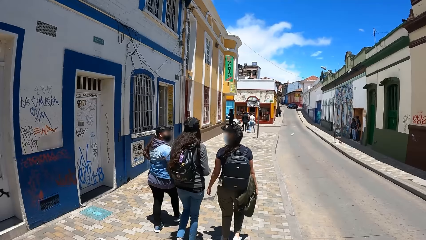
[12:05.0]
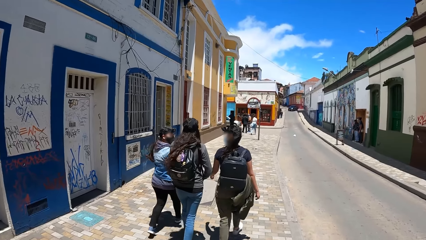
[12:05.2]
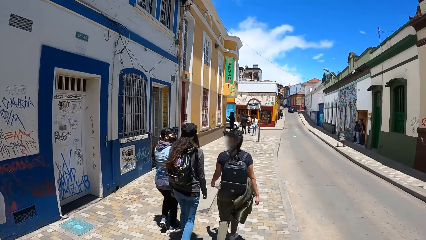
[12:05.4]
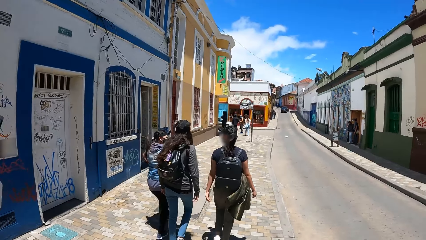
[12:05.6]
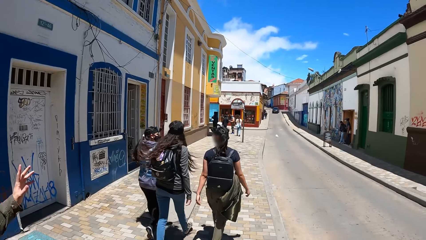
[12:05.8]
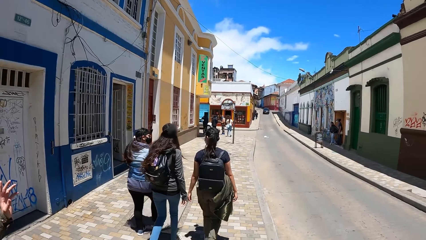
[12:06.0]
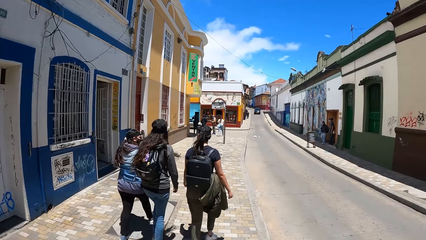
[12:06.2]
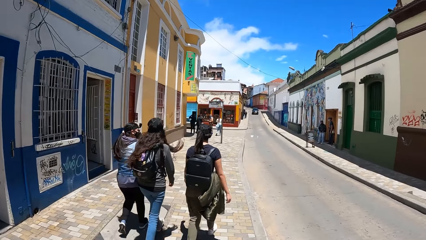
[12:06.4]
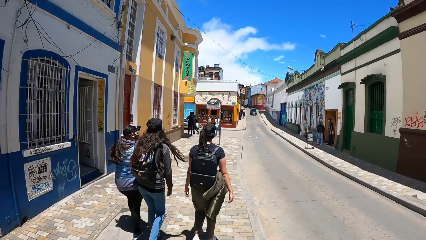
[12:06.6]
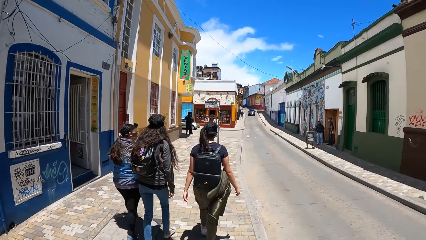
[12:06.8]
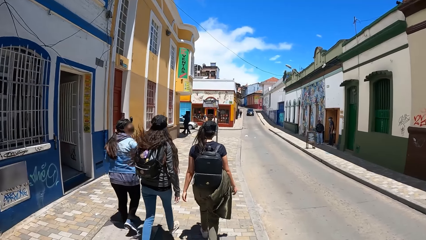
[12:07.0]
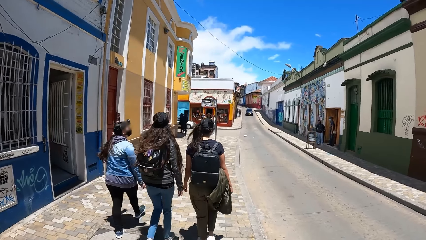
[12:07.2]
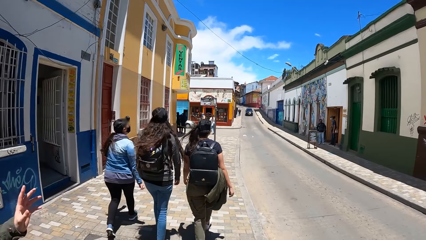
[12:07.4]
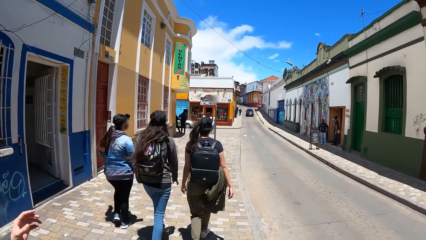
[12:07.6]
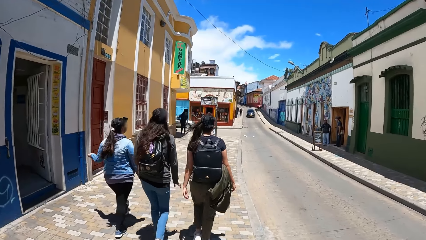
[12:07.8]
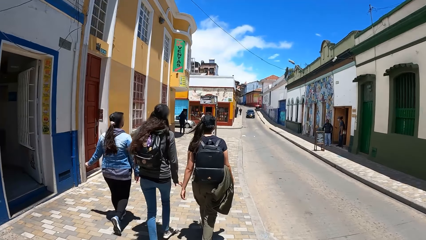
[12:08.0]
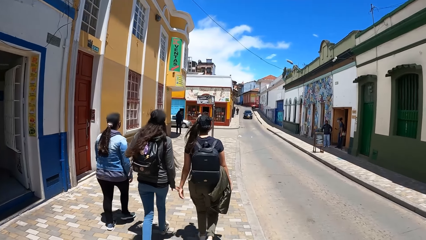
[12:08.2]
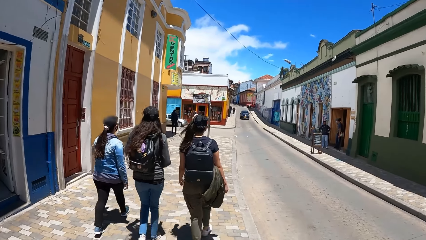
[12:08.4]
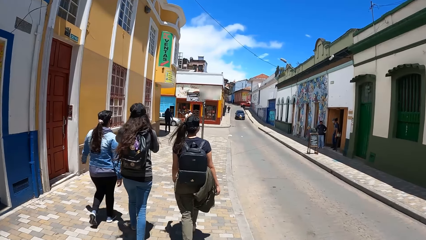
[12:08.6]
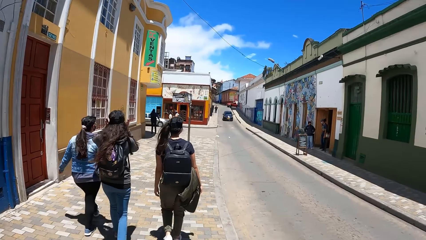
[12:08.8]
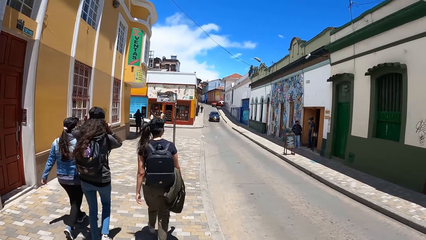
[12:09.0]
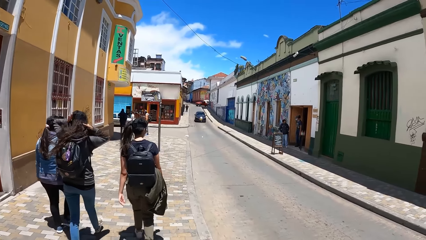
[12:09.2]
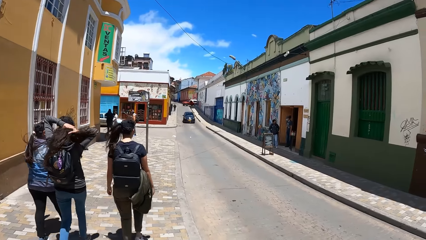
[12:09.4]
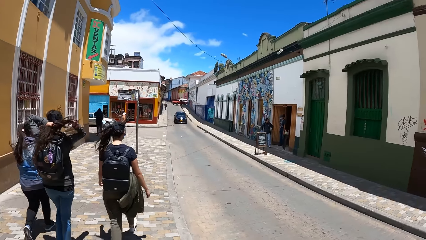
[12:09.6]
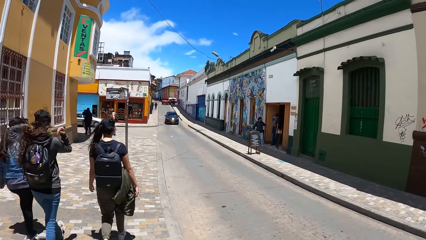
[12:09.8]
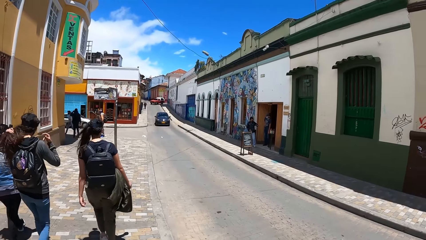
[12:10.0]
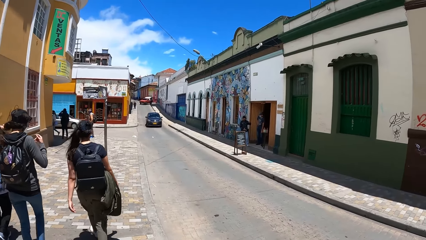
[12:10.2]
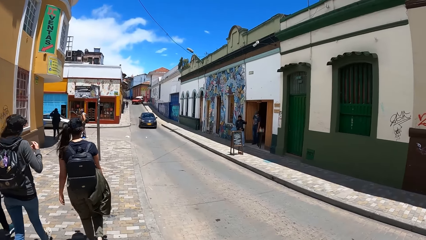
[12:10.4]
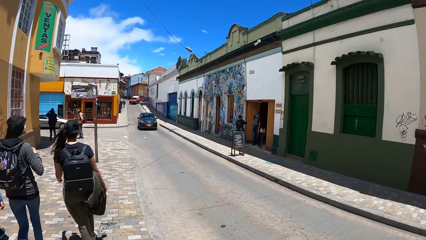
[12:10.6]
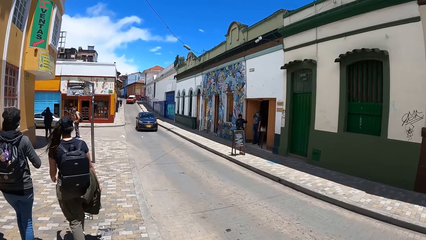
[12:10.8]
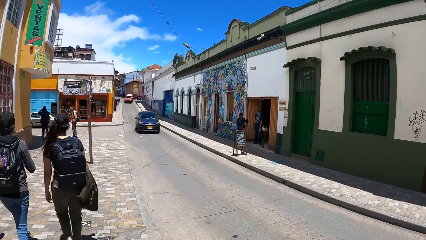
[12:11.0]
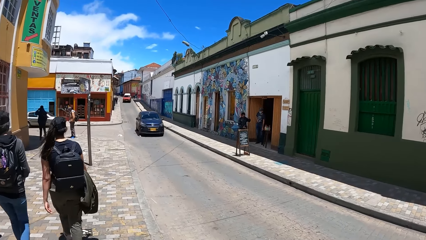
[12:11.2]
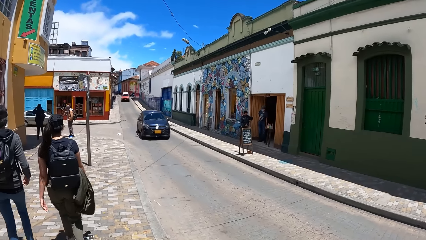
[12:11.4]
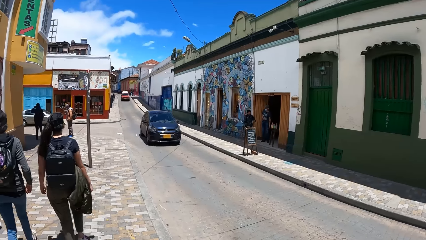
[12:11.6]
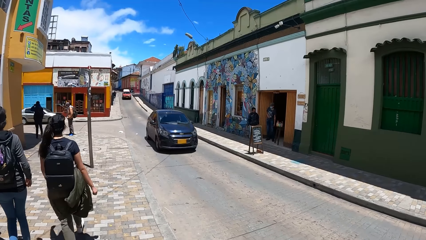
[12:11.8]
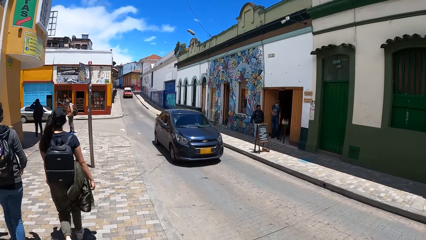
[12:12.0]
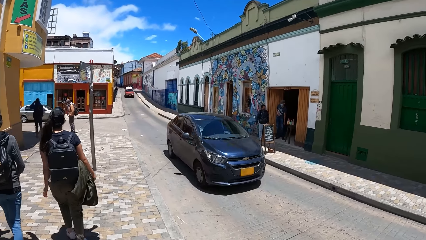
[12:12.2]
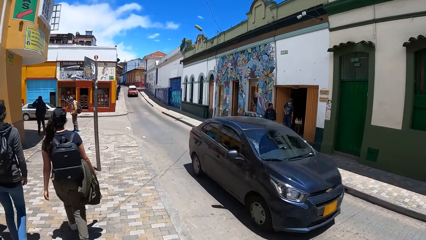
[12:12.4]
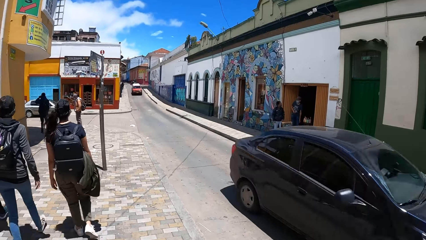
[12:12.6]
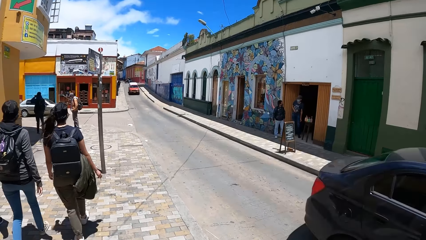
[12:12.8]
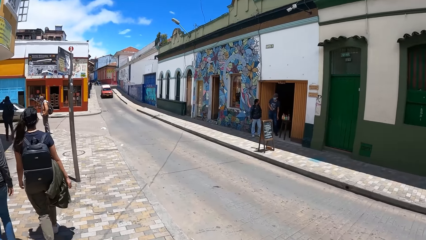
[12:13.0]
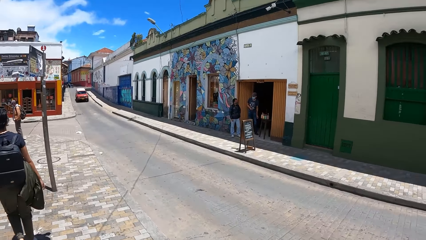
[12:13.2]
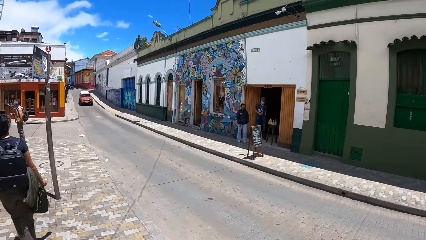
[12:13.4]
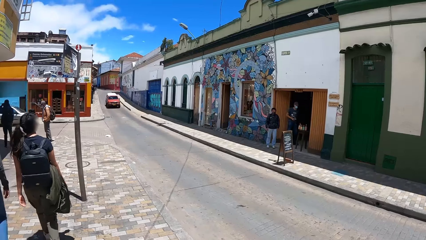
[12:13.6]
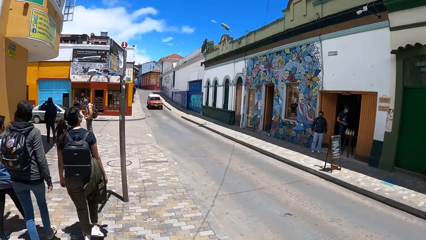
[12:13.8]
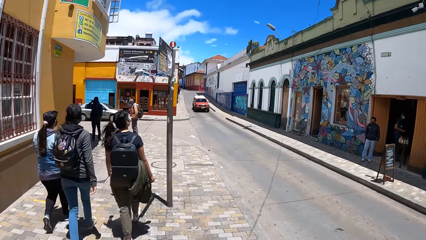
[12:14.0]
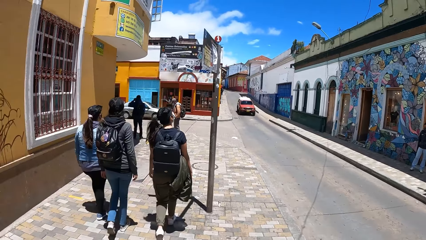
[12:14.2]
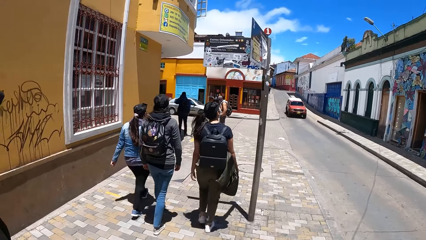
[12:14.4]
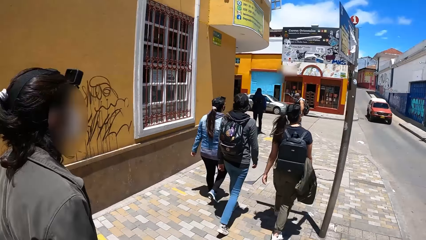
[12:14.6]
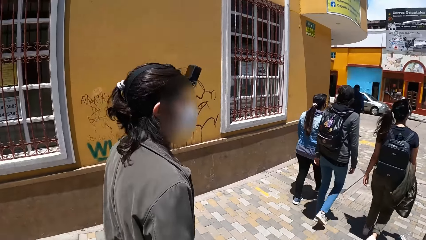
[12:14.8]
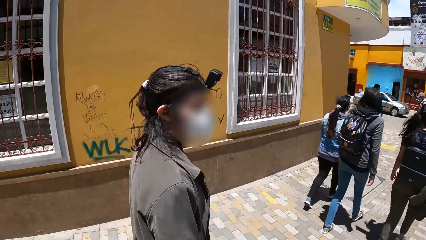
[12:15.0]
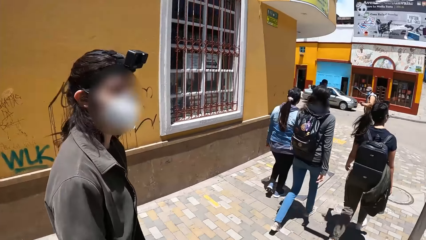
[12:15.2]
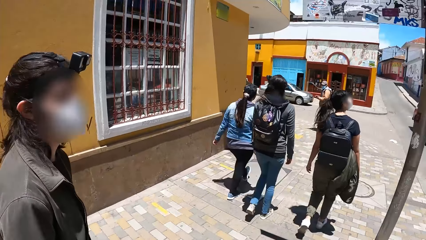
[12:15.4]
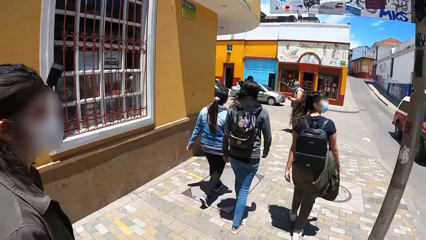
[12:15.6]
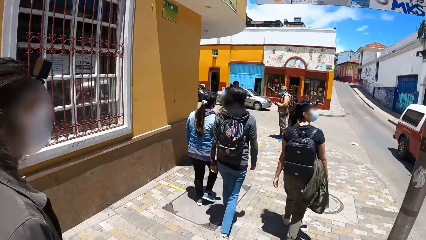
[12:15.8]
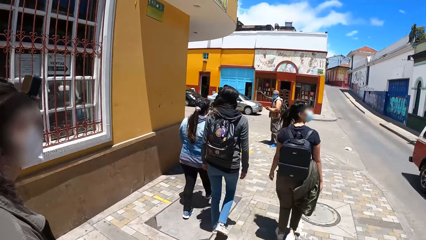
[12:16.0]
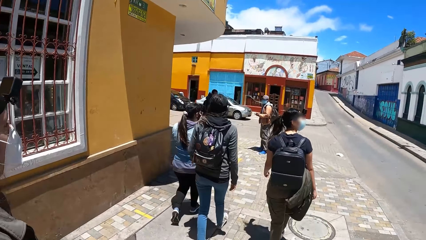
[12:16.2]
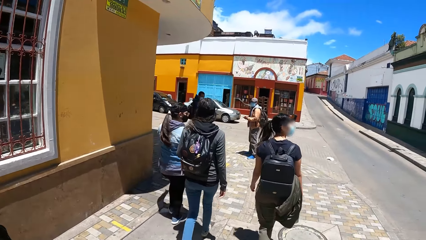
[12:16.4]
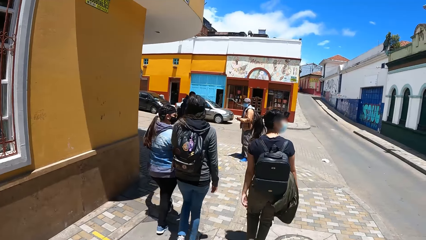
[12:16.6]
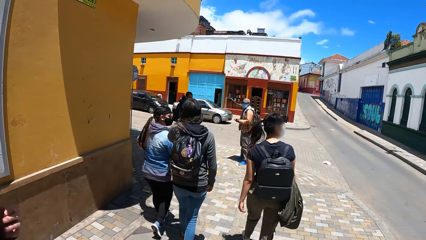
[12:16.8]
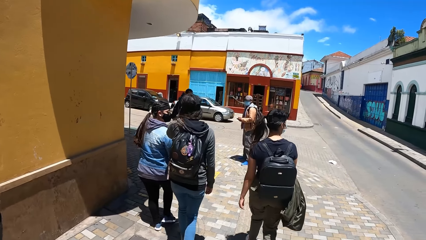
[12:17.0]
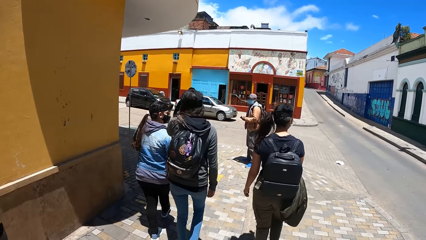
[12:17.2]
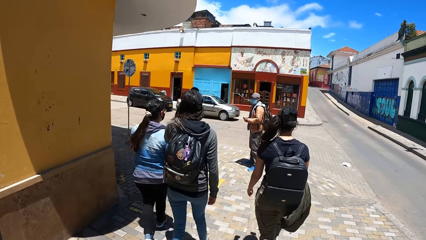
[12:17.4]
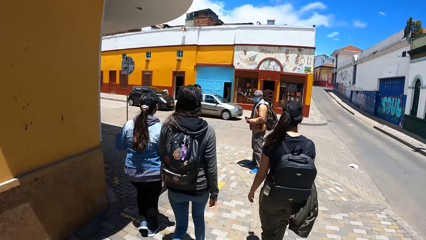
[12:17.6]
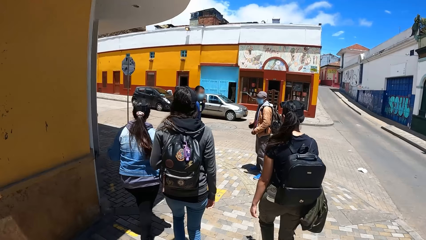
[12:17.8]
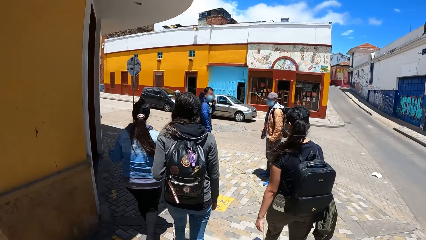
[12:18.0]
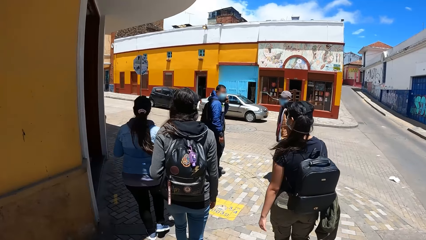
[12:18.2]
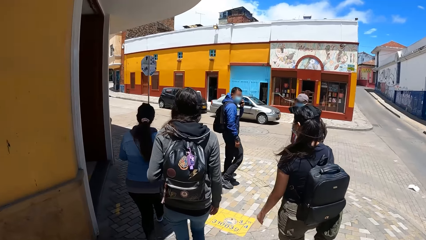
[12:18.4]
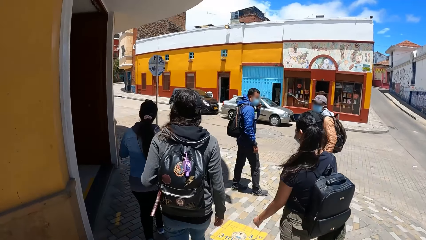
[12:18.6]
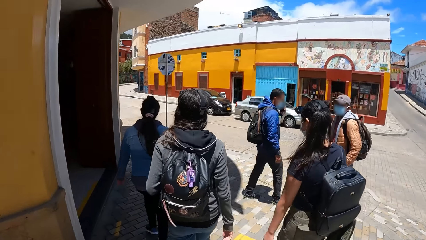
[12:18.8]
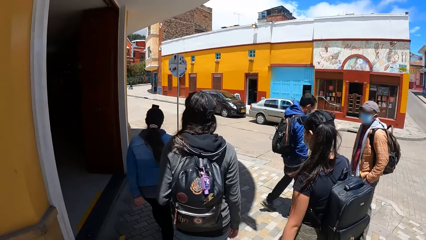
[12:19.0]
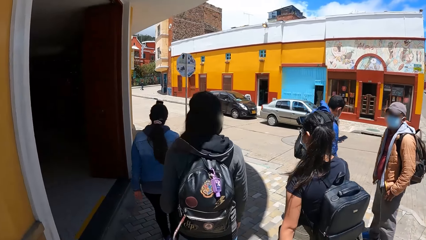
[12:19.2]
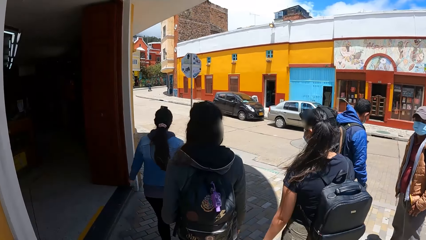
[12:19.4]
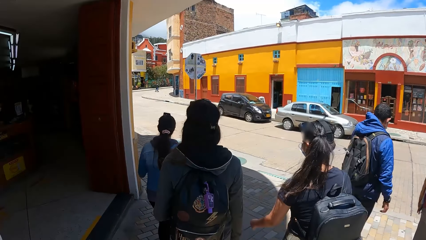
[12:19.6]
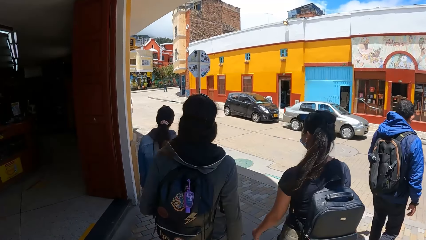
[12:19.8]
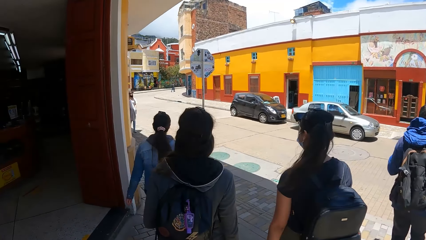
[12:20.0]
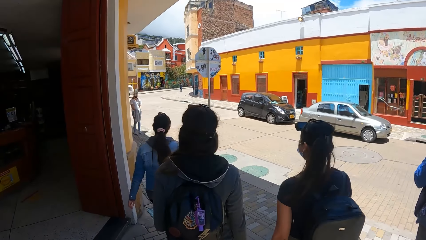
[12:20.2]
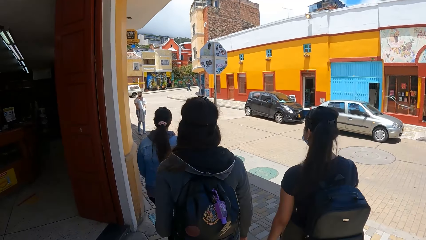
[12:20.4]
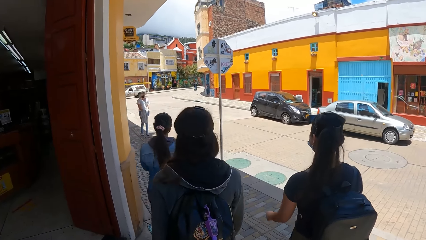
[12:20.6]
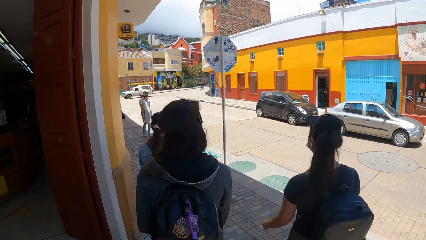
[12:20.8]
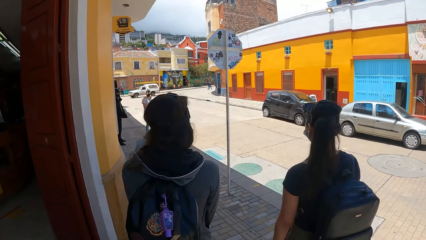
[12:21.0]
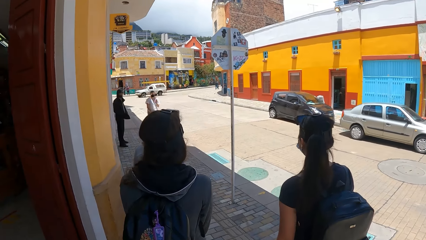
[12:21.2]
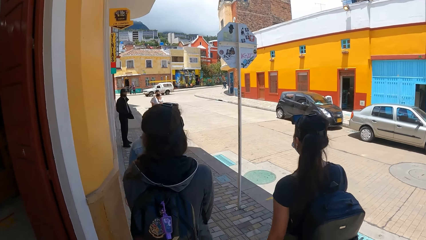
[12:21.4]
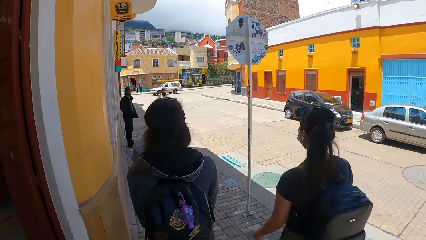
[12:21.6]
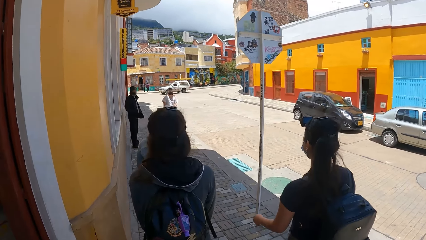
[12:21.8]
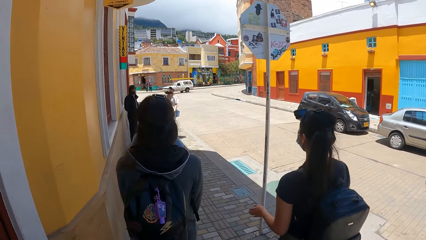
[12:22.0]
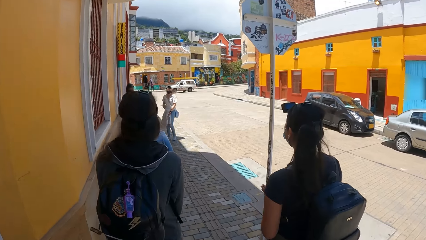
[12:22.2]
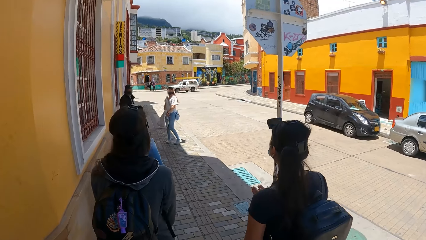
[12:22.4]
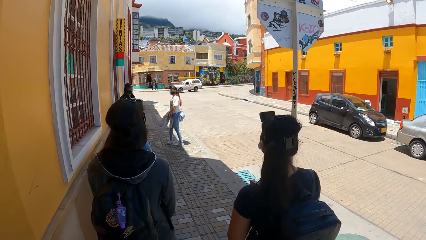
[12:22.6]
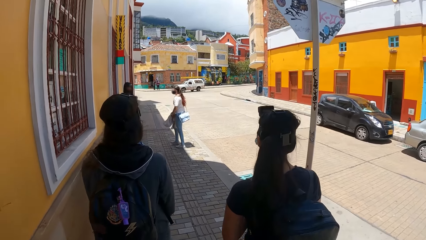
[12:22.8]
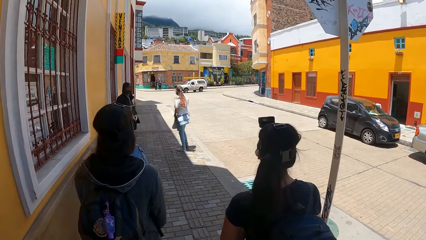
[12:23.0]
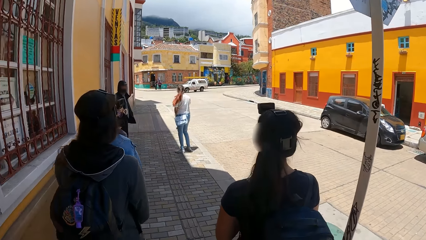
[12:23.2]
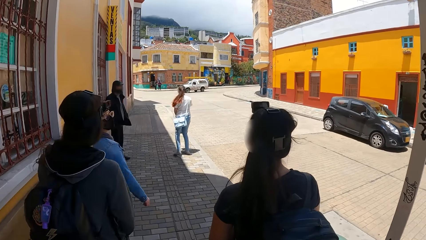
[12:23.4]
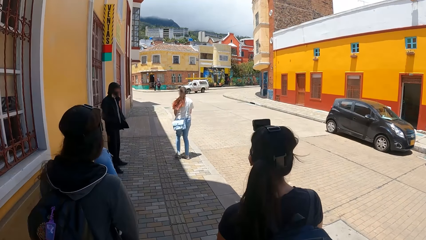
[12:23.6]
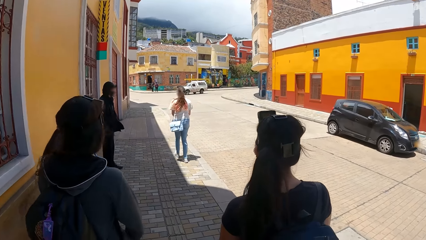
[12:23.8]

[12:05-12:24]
A black car drives past the camera wearer. A white car drives past the camera wearer. The camera wearer walks on the street.
